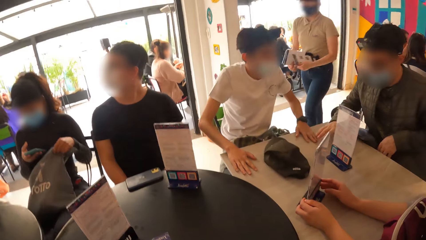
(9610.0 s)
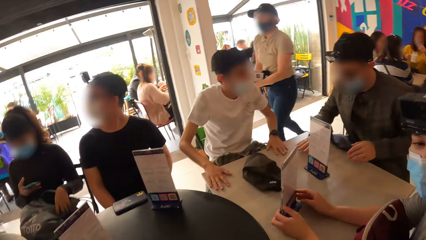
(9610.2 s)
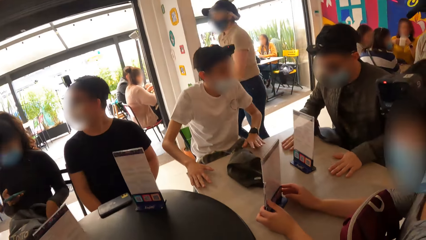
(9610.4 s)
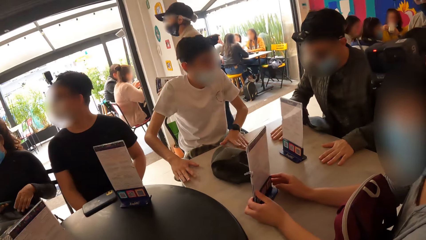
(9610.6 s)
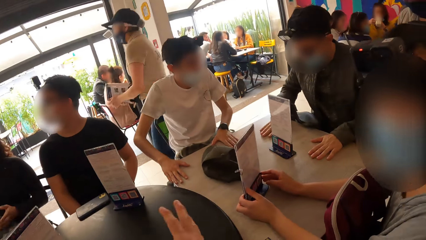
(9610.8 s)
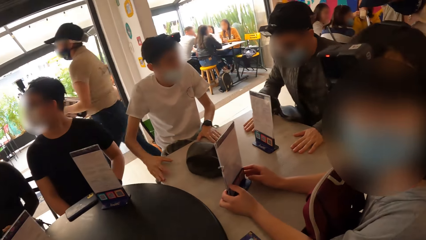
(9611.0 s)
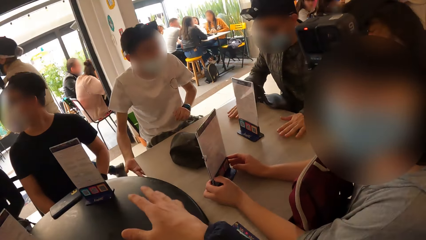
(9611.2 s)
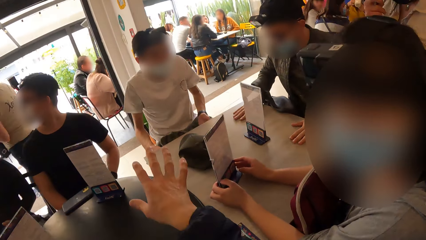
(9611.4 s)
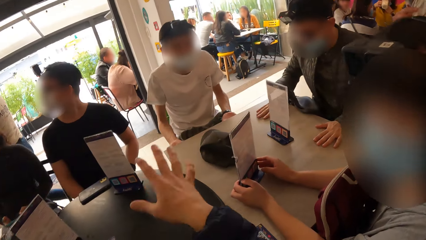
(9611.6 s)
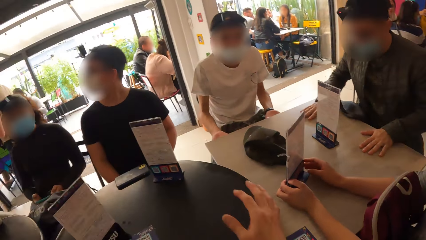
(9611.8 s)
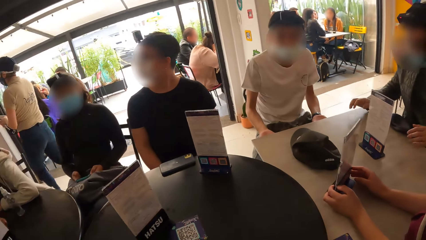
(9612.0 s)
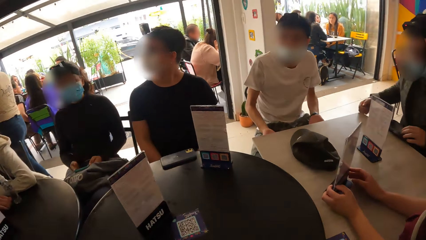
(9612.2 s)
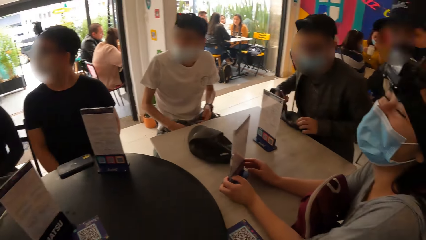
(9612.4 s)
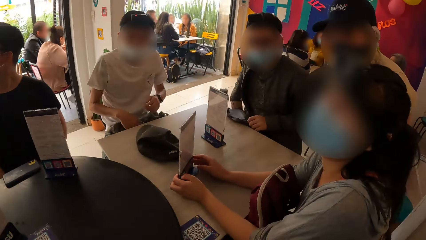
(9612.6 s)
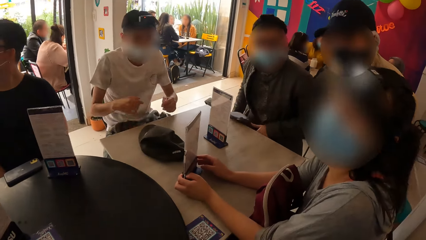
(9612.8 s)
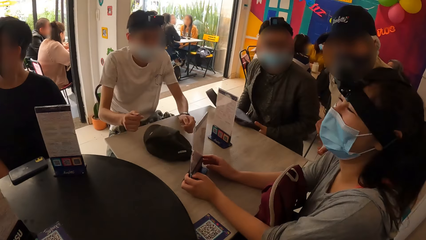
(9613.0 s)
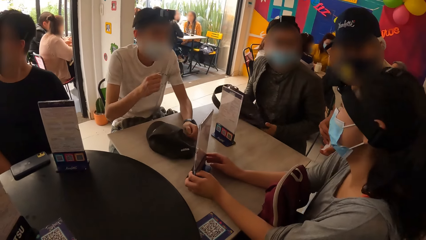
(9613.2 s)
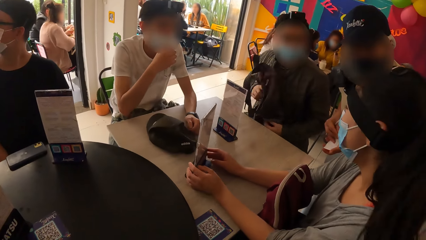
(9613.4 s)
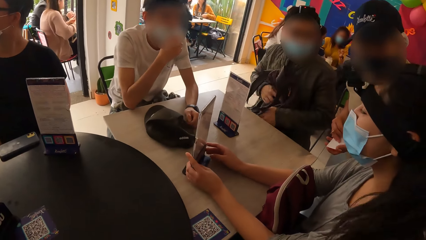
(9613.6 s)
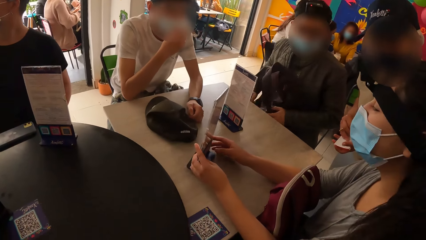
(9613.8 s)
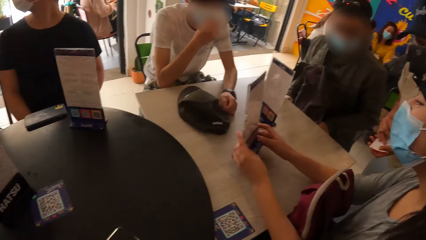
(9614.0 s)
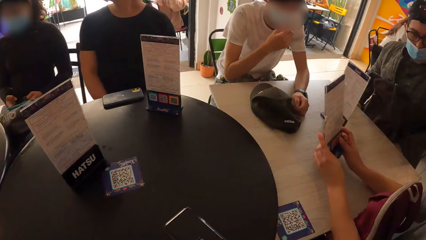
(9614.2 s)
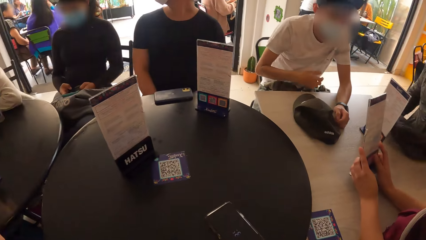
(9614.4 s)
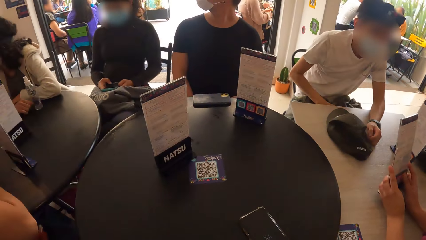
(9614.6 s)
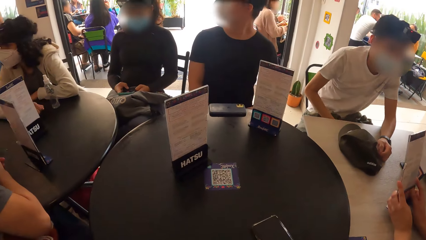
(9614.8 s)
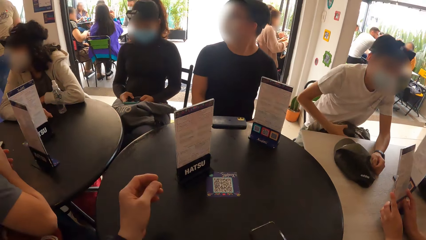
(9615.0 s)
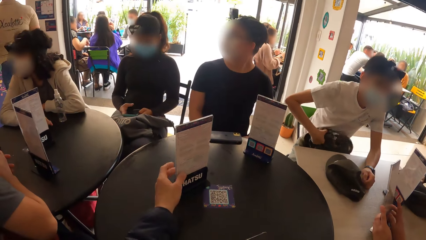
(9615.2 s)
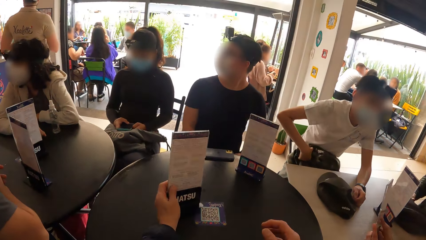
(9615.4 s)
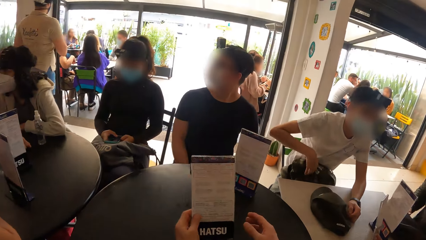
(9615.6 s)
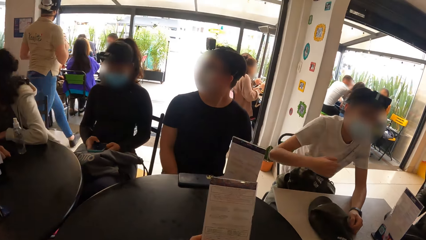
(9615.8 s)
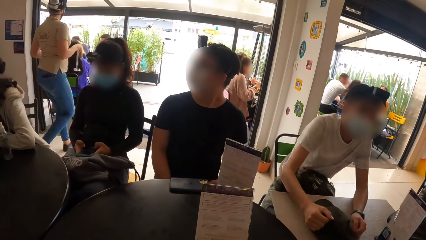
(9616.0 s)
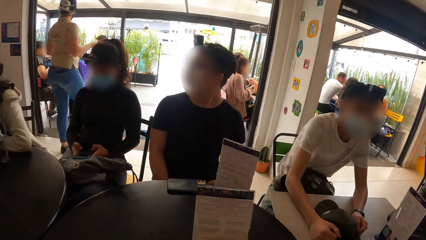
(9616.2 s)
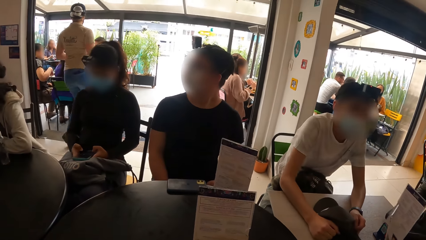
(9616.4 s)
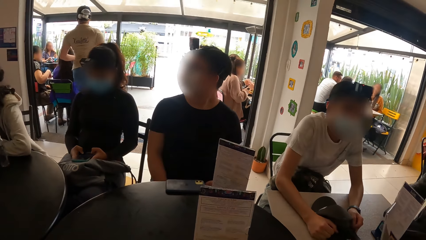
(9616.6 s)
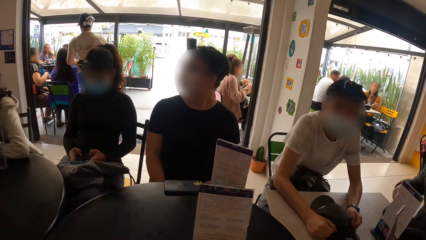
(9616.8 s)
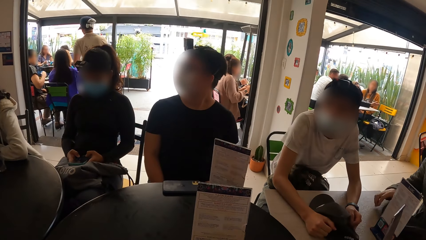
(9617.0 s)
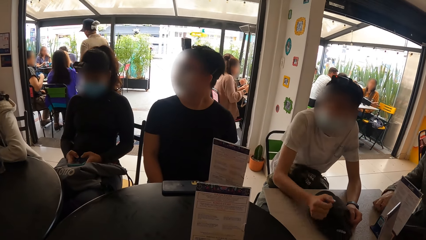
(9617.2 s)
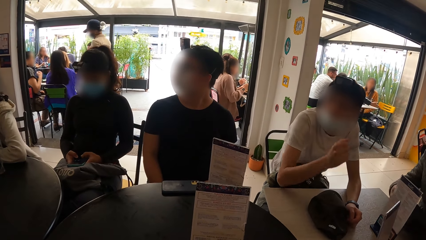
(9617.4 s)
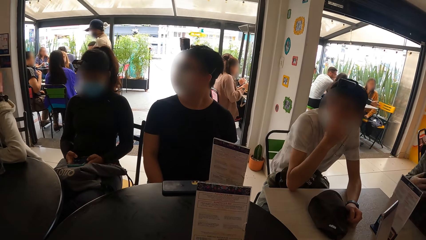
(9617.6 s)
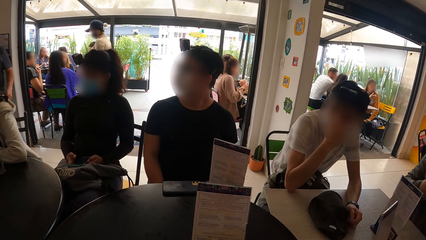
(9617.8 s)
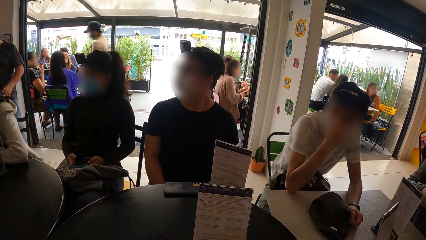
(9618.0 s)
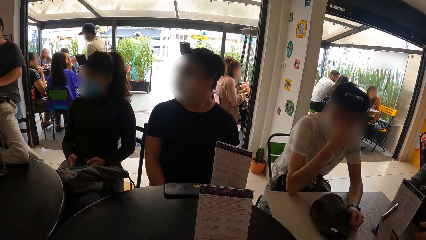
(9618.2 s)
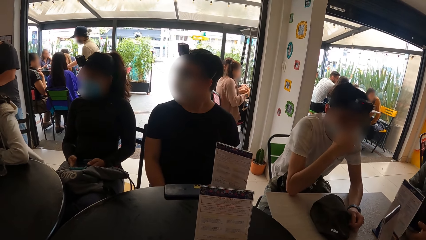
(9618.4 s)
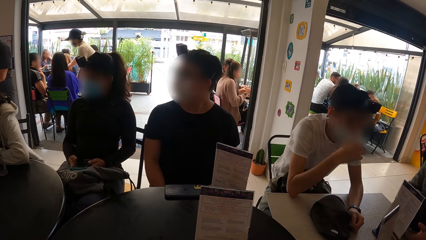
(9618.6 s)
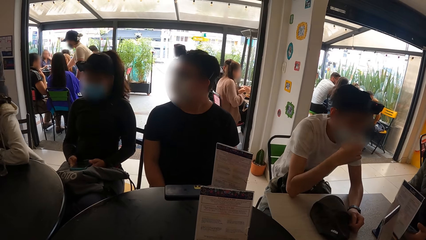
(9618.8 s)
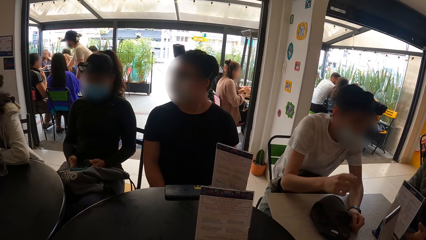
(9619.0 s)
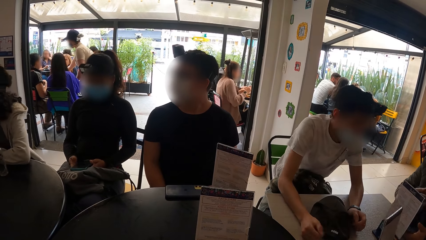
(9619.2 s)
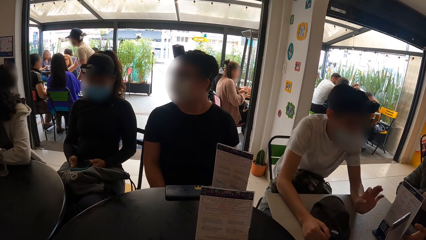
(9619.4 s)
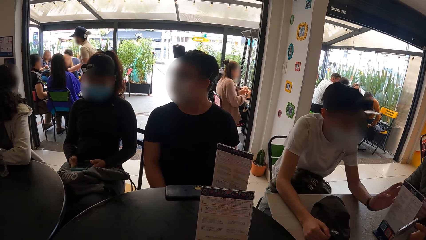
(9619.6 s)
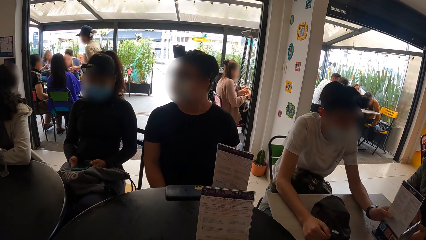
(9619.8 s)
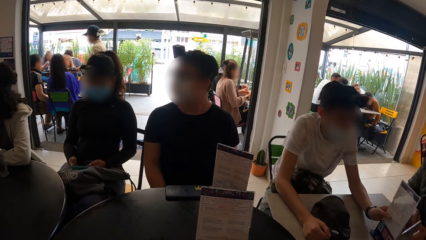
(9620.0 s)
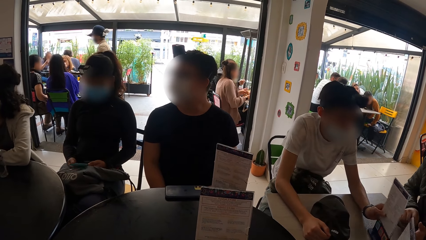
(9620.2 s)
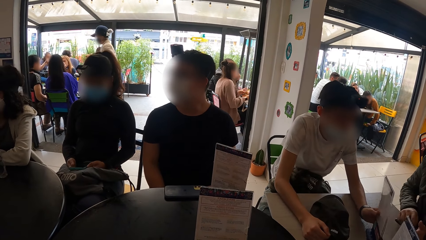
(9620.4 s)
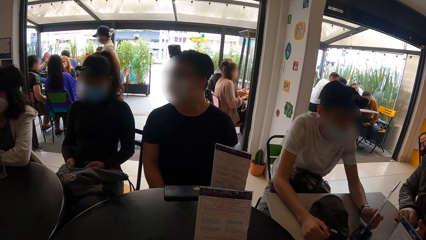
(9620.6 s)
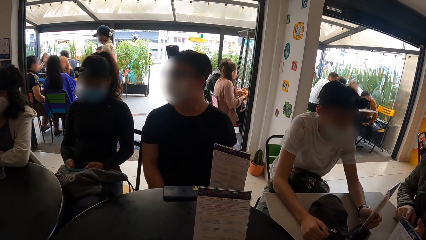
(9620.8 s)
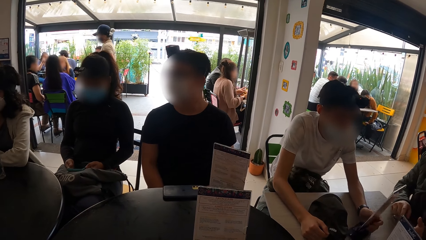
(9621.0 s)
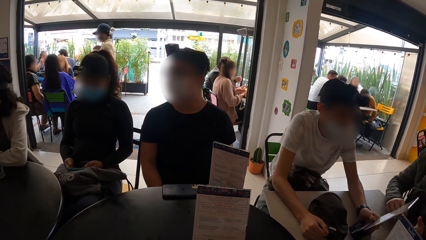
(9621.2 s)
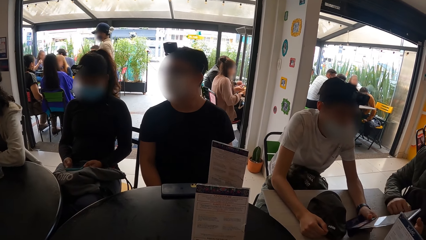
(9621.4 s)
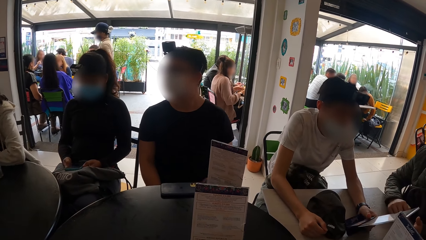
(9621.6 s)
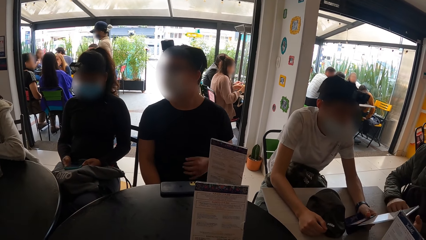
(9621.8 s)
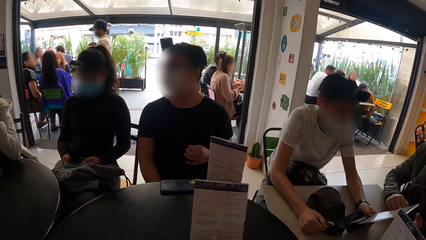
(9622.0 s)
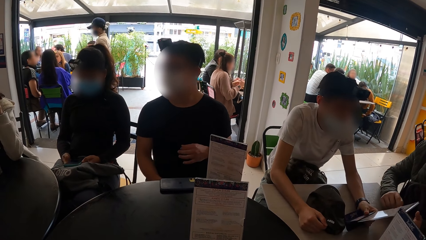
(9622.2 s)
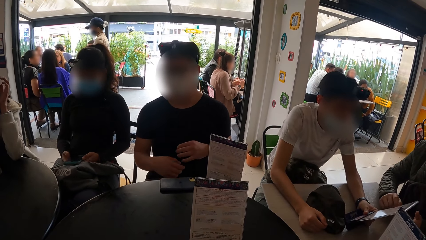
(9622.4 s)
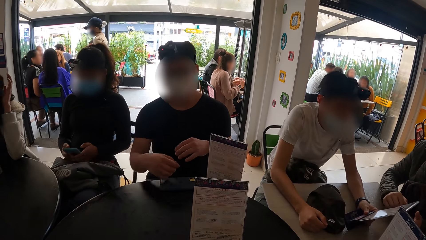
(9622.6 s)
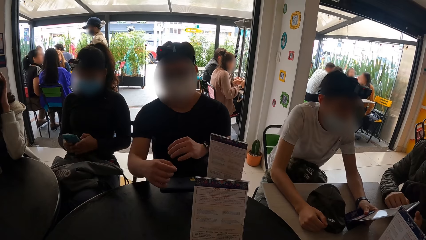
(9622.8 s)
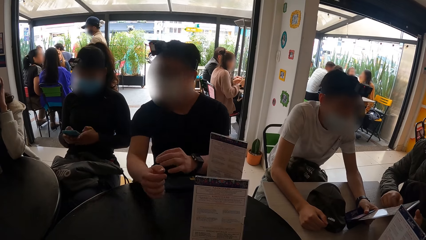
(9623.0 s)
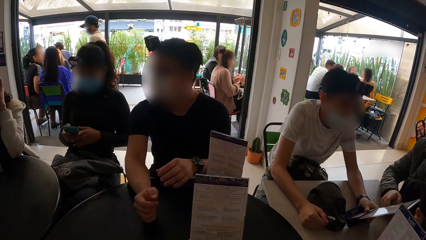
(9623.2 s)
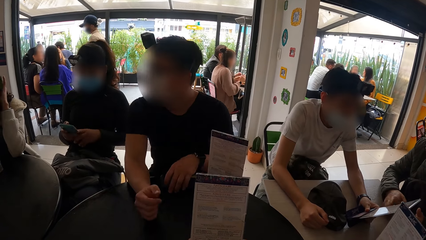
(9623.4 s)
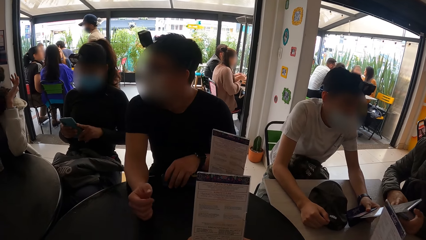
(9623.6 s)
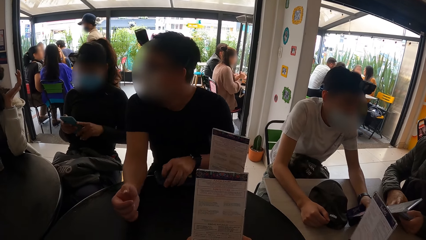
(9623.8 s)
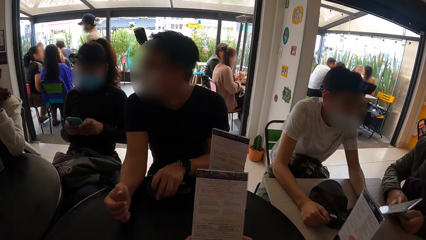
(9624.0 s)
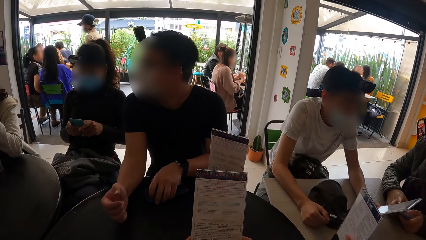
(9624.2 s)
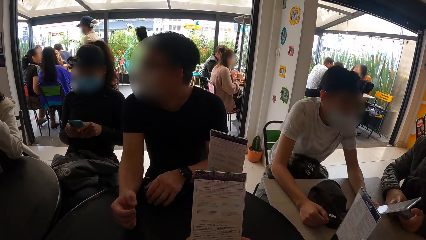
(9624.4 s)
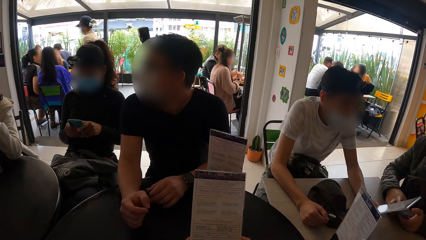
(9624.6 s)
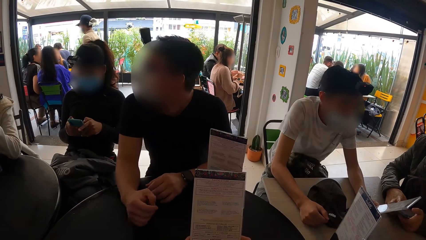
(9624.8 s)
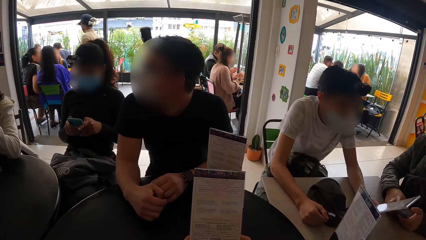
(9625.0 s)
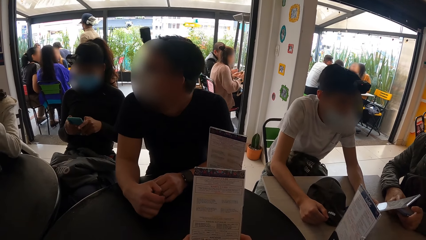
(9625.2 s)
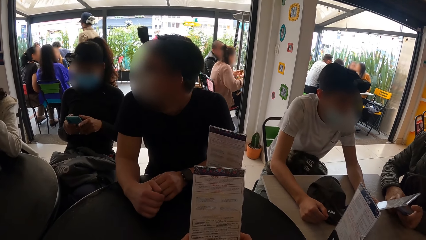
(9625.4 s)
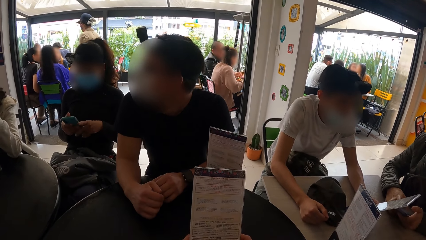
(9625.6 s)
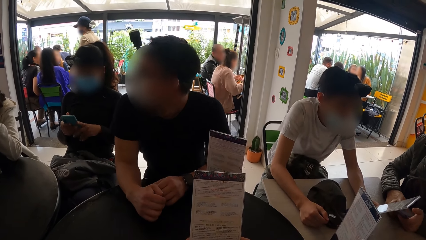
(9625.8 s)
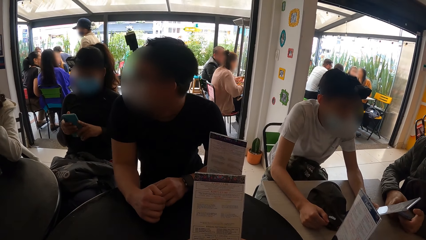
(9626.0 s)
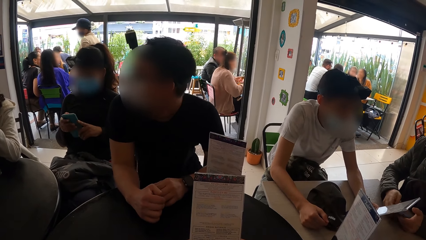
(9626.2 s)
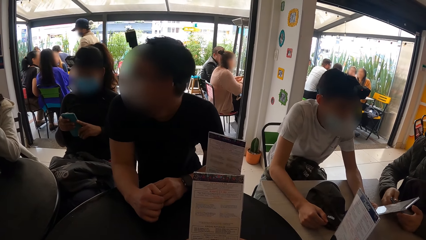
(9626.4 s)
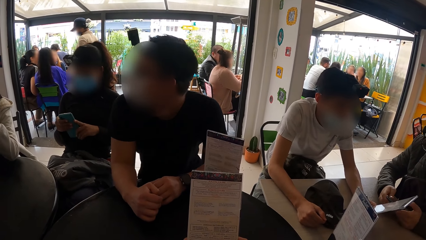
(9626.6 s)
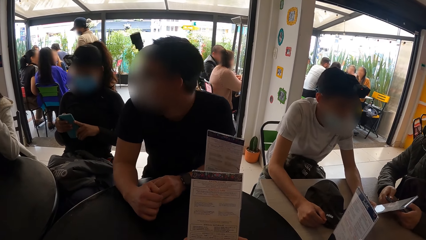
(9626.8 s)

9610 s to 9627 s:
The camera wearer makes gestures to the woman. A man interacts with another man. The camera wearer interacts with the woman. The other man lifts the bag with both hands. The first man carries the bag on his lap properly with his right hand. The camera wearer picks up the book from the table. They read the book. The first man places both hands on the table and grabs the menu with his left hand. A third man places both hands on the table. Another woman operates the mobile phone with both hands. The third man lifts his mobile phone with his left hand and drops the mobile phone on the table.
